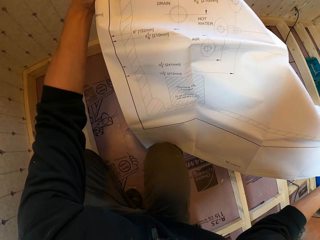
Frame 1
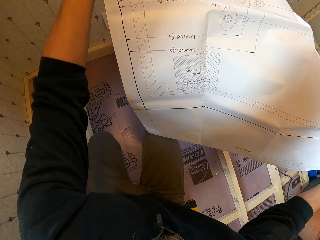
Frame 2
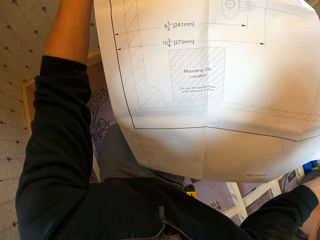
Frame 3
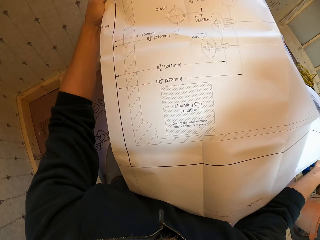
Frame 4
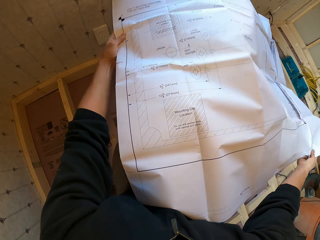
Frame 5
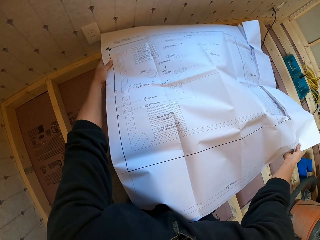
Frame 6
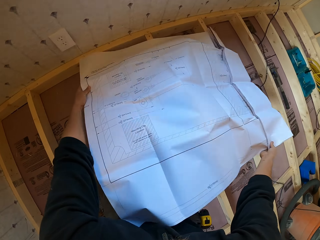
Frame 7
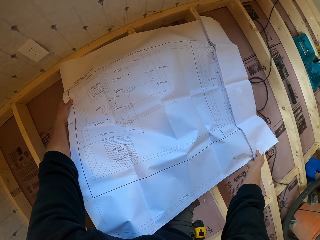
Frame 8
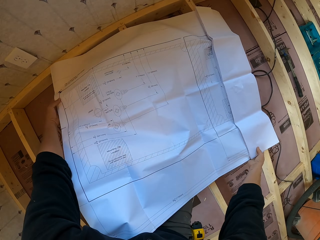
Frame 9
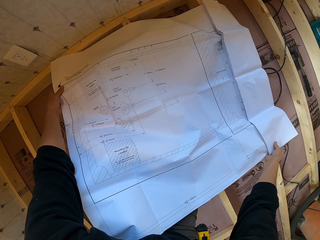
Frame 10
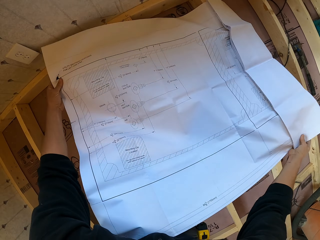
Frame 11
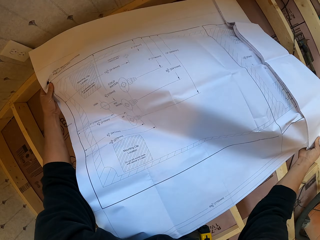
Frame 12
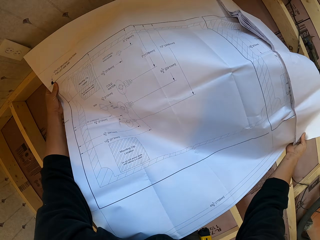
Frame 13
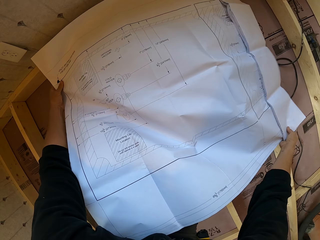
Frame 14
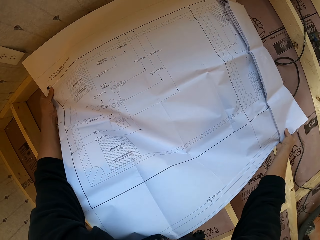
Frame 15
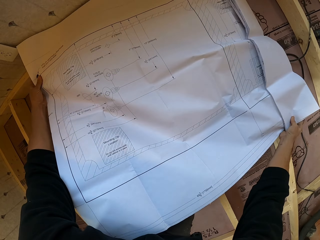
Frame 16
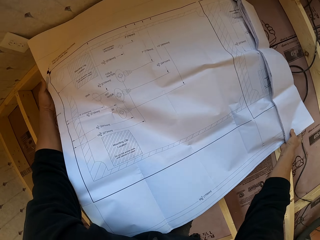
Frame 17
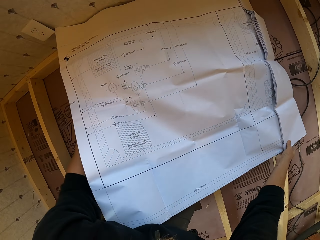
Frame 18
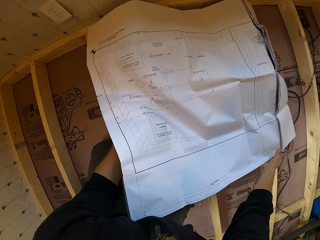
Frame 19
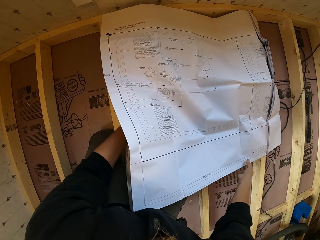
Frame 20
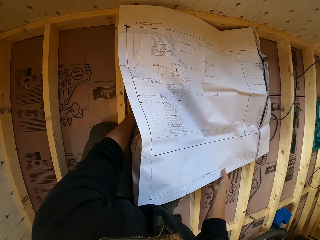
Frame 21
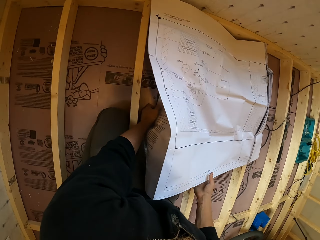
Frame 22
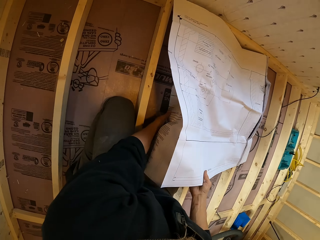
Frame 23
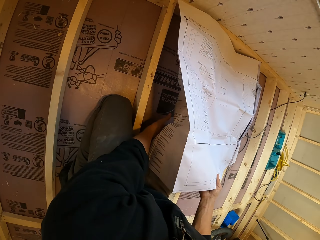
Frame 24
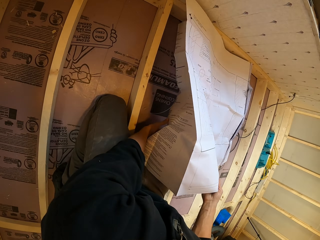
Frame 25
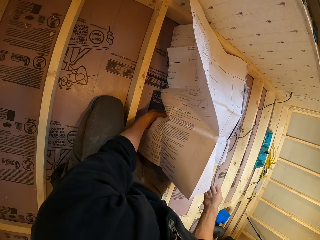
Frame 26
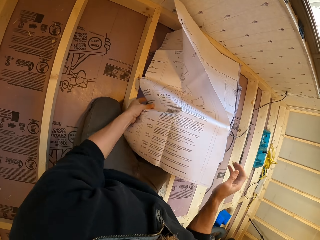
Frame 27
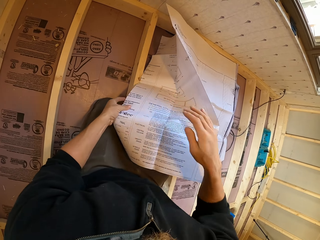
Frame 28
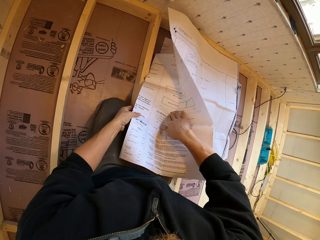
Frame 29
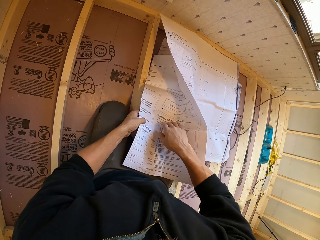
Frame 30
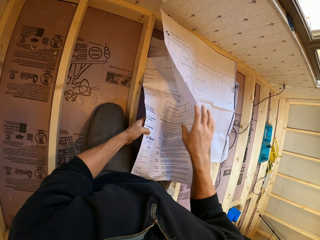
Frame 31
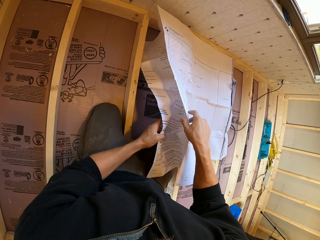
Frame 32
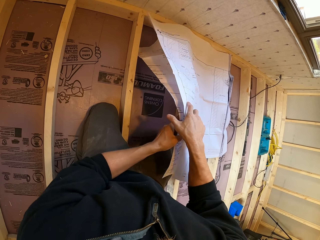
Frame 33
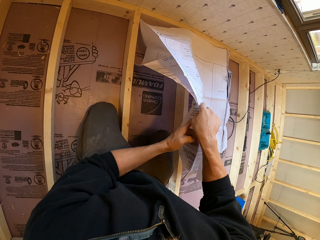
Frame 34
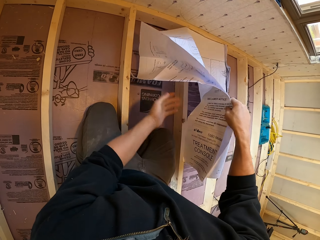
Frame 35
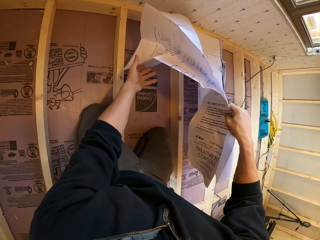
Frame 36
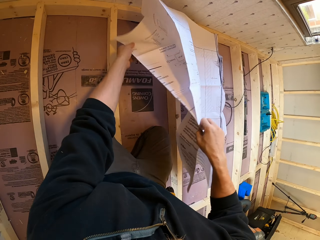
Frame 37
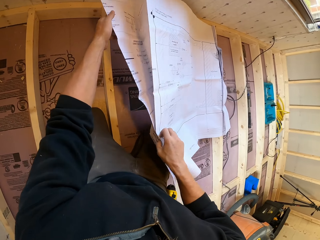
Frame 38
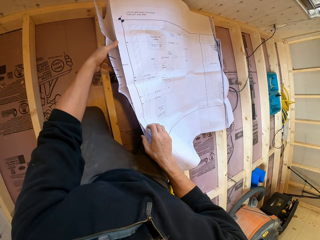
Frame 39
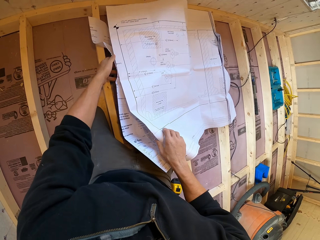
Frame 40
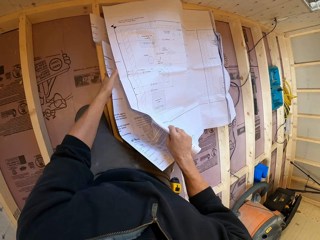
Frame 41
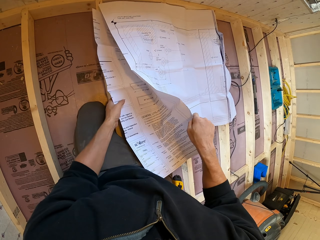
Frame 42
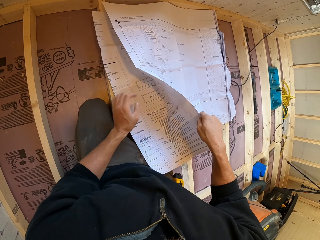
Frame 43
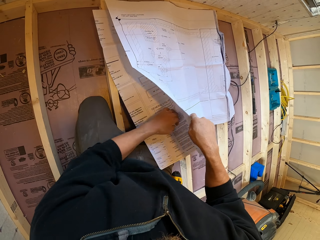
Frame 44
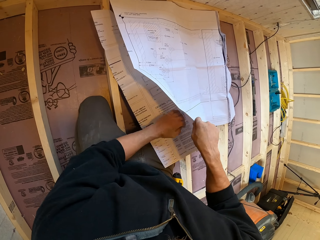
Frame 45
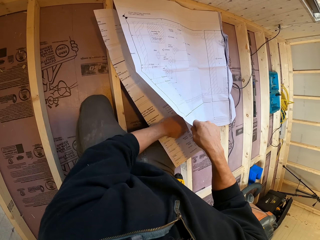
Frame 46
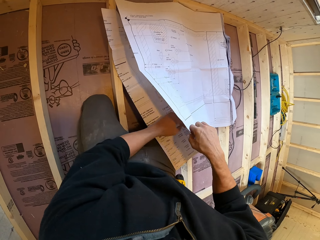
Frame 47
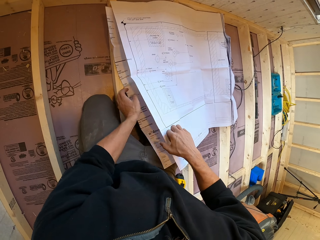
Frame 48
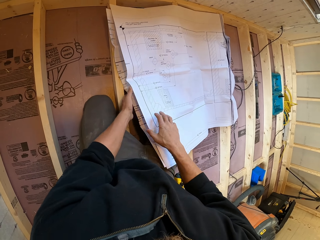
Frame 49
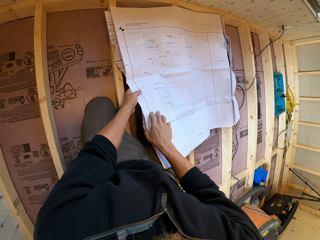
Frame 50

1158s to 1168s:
The camera wearer kneels down. They put an architectural design on the wooden foundation. They unfold blueprint paper. They fold the architectural design.

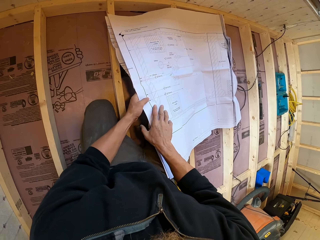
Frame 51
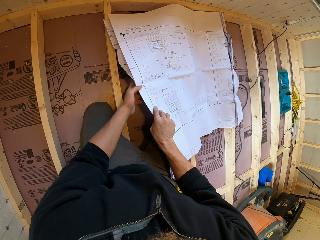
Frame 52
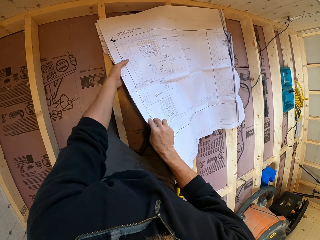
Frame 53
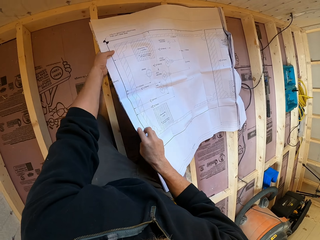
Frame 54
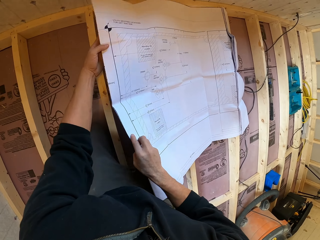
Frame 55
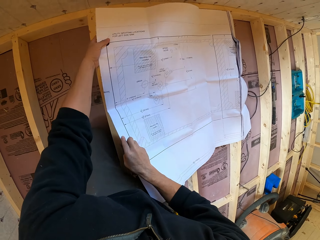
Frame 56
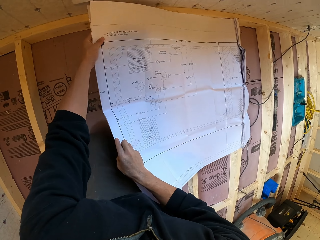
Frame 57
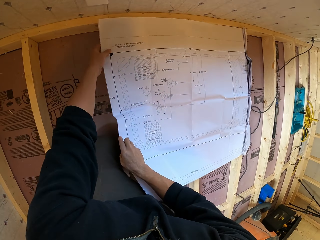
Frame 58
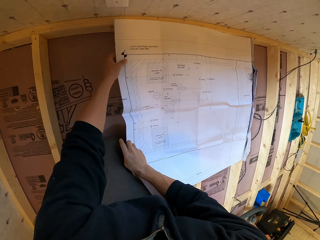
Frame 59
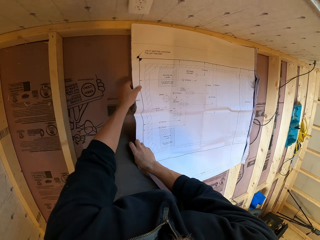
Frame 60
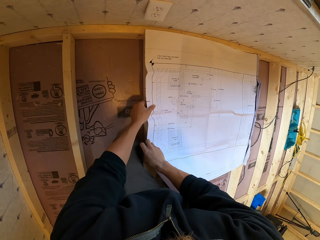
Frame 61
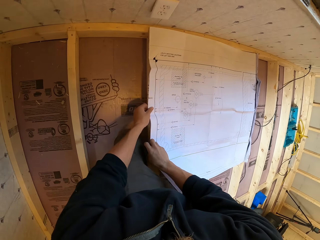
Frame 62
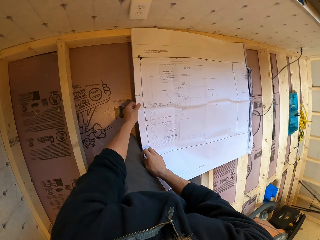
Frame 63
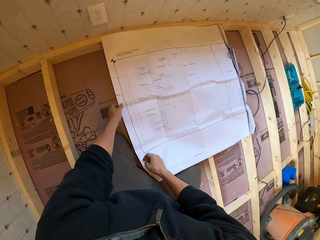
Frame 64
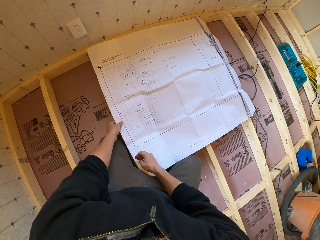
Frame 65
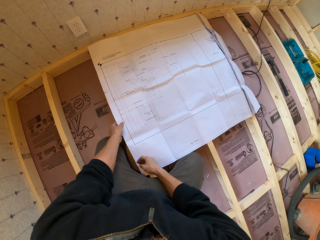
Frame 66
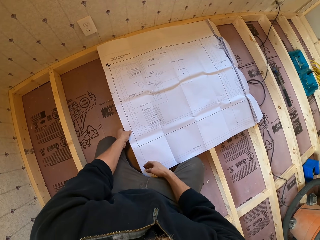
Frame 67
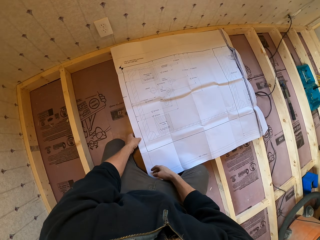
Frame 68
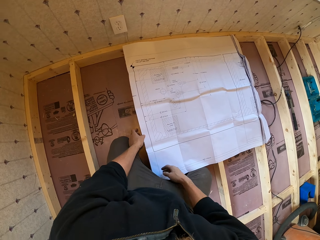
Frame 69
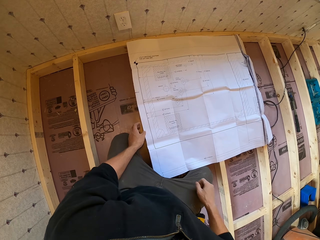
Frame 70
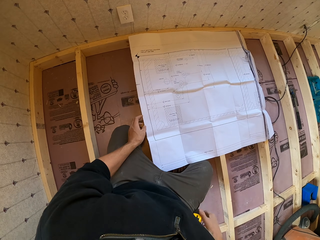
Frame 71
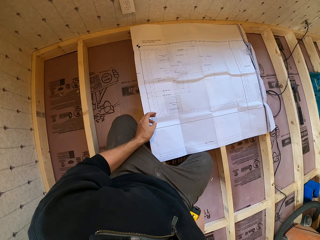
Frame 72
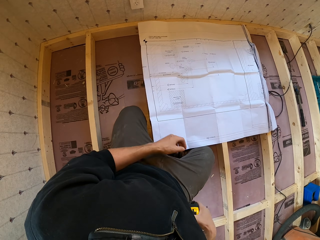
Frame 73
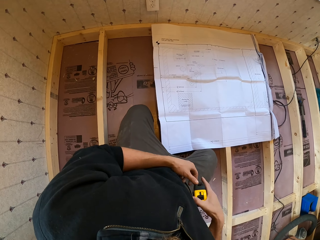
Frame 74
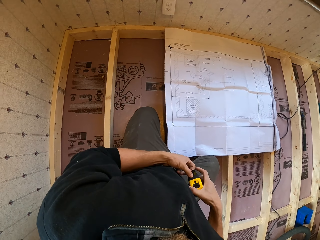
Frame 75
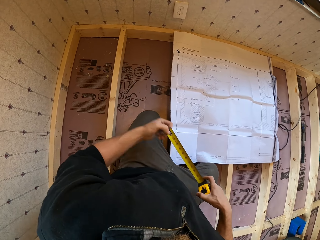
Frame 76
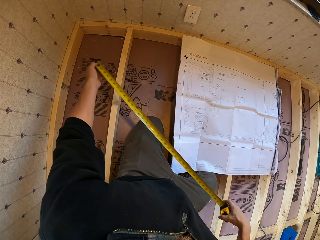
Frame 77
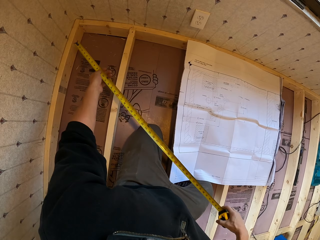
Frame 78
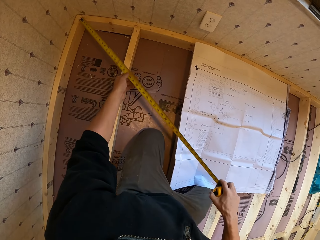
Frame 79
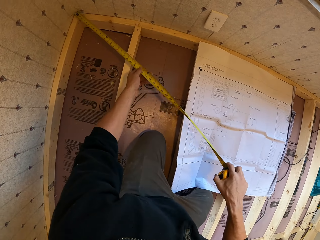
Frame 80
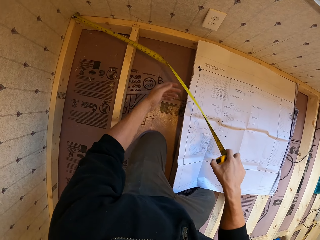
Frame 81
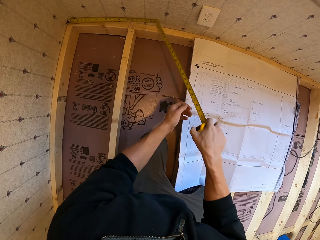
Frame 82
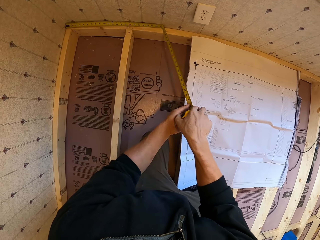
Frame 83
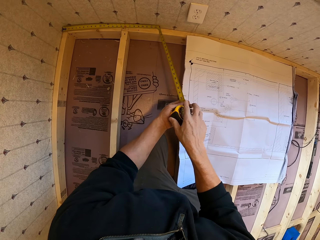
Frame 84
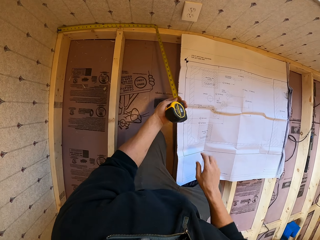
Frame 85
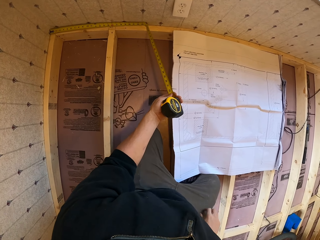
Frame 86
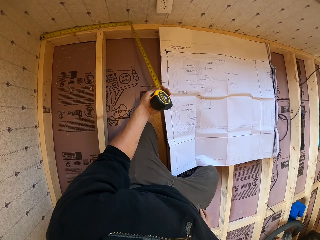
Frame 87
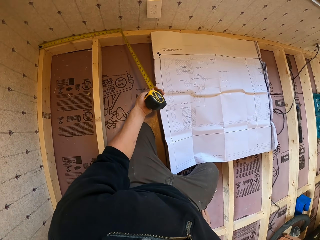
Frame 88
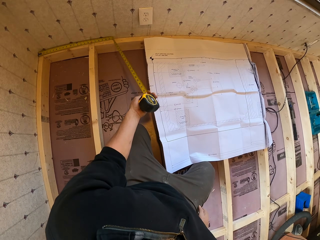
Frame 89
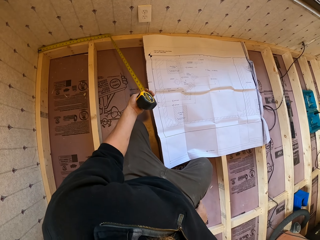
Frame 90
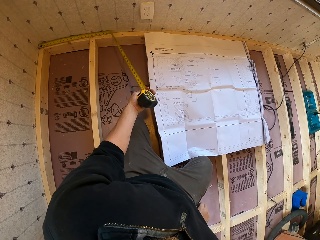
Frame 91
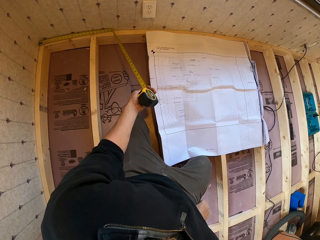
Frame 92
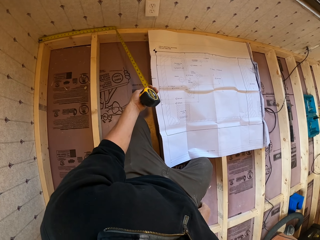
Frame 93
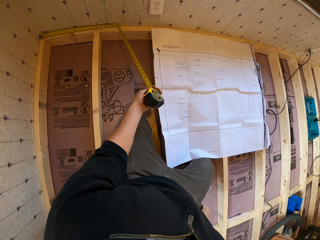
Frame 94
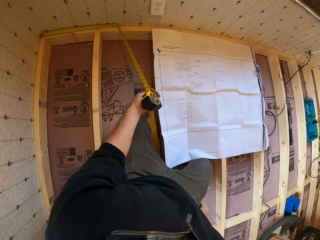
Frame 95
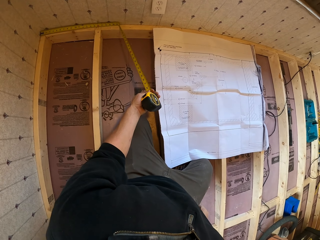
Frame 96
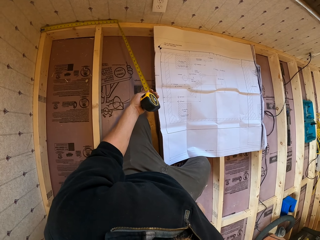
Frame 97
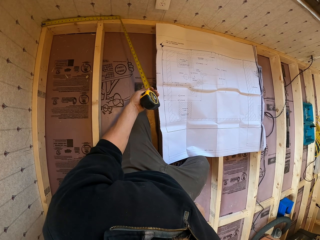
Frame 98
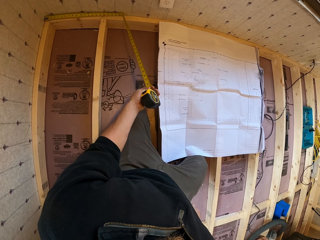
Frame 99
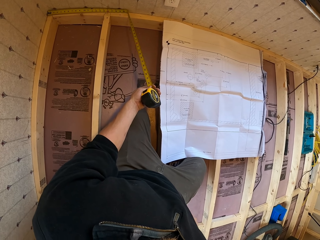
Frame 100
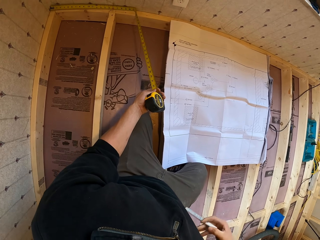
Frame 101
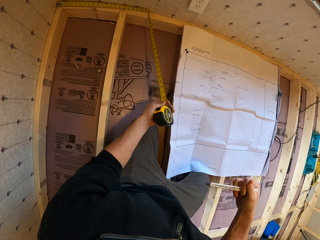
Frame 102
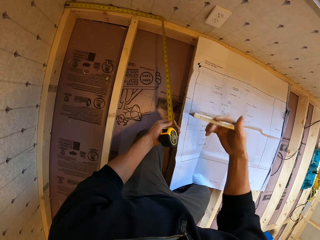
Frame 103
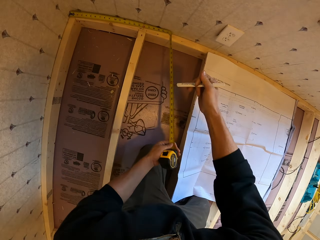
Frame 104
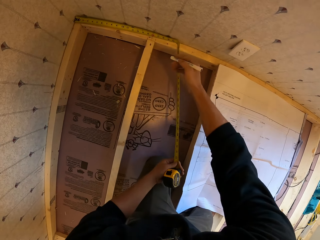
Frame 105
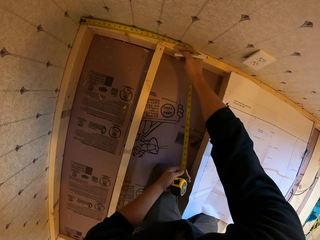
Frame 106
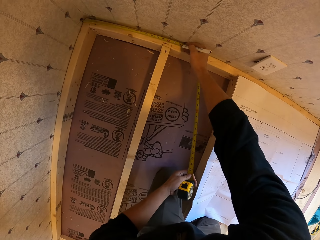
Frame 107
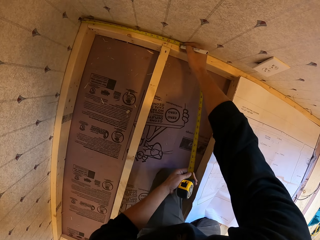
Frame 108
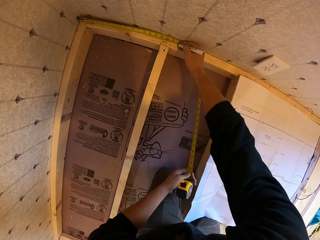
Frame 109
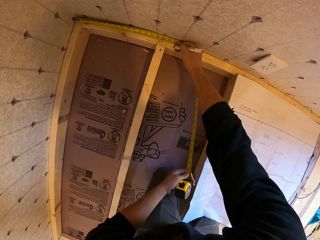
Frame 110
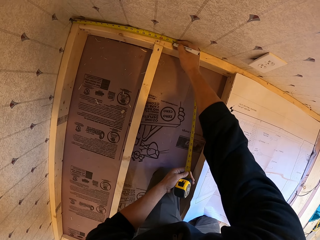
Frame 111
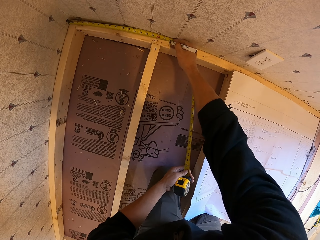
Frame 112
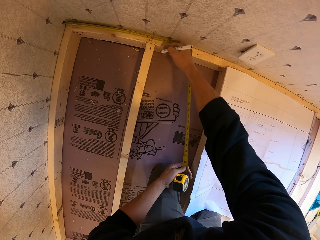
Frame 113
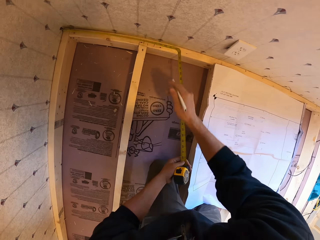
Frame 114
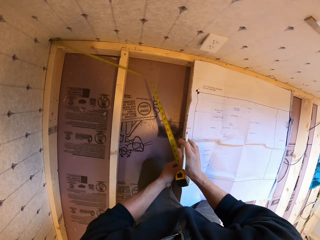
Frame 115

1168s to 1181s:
The camera wearer places an architectural design on the wooden foundation. He takes a tape measure. He pulls the tape measure. He measures the wooden foundation with the tape measure. He takes the tape measure with his left hand. He reaches to his back pocket. He picks a construction pencil from the pocket. He marks the floor with the construction pencil.
